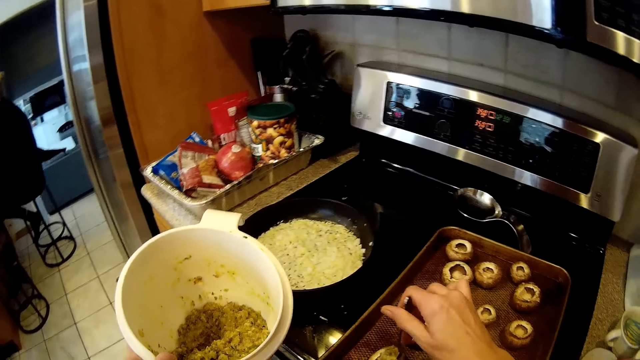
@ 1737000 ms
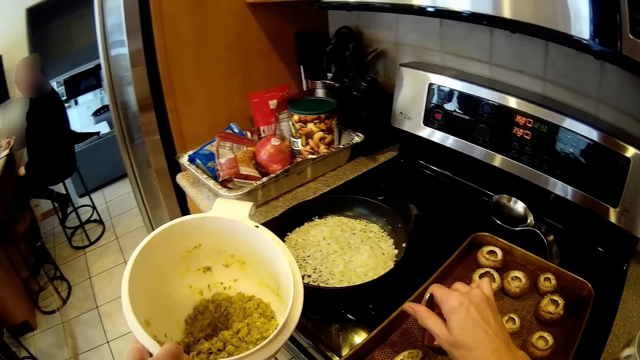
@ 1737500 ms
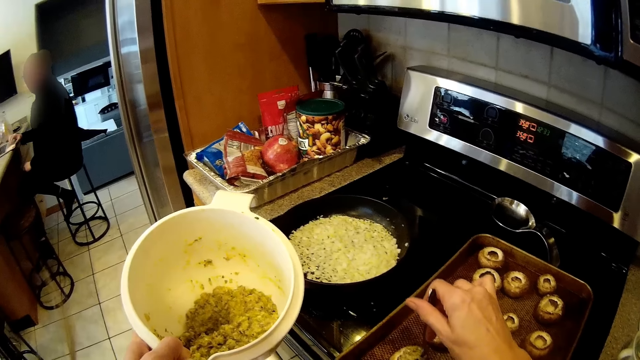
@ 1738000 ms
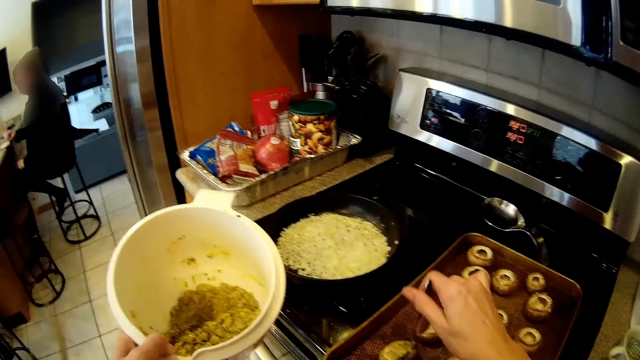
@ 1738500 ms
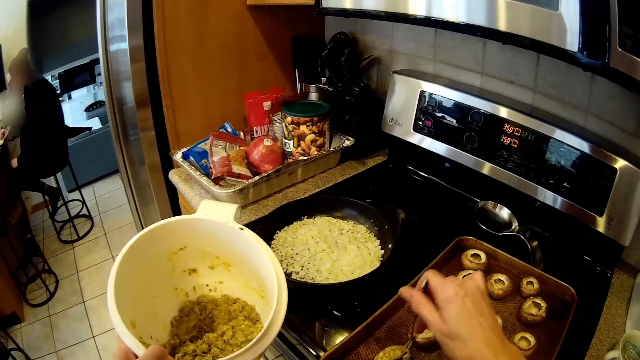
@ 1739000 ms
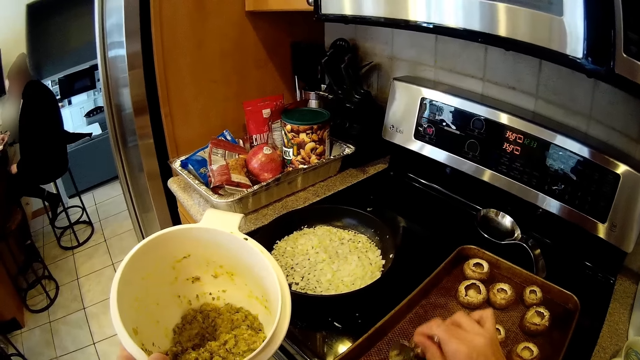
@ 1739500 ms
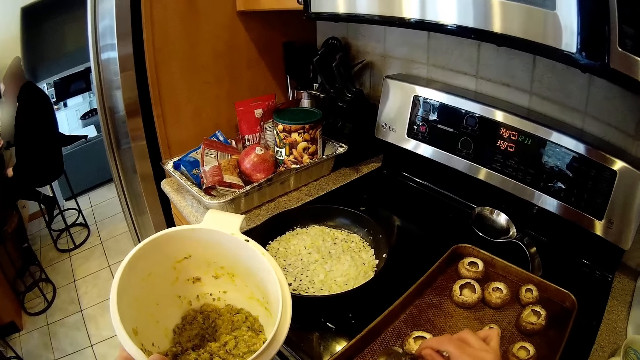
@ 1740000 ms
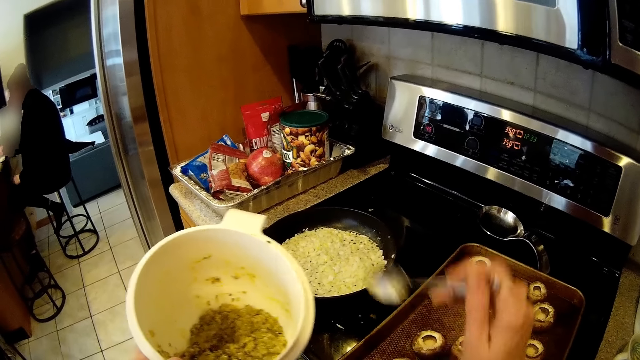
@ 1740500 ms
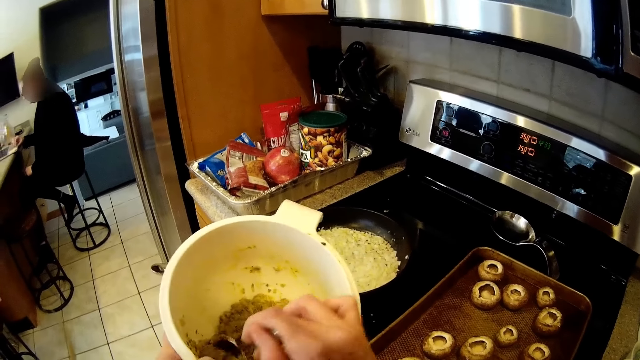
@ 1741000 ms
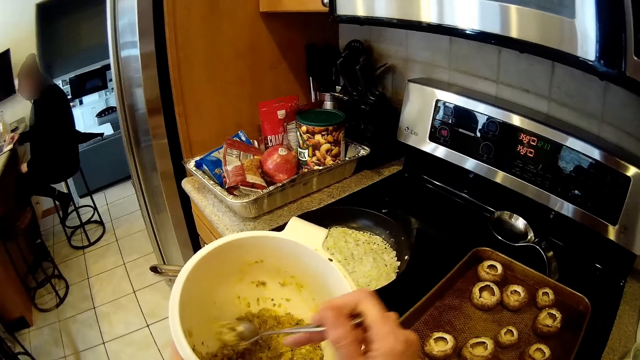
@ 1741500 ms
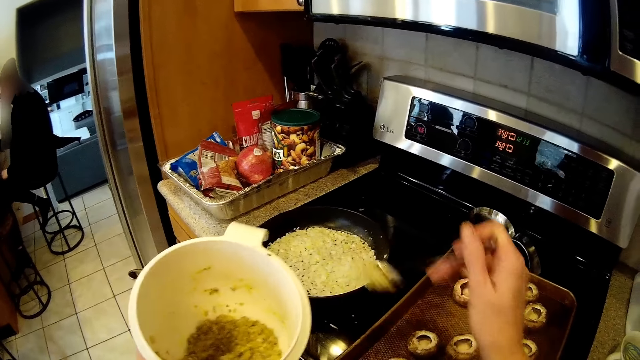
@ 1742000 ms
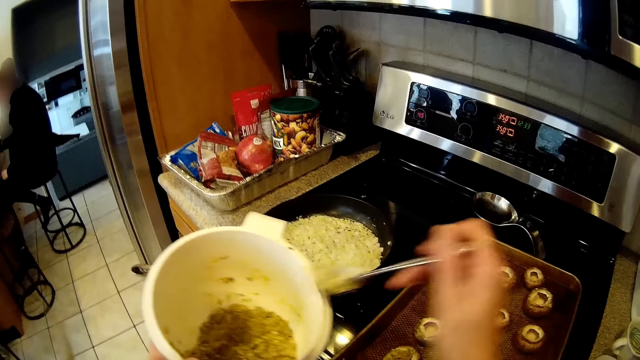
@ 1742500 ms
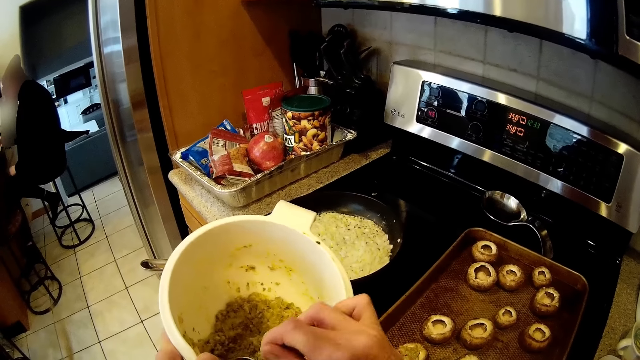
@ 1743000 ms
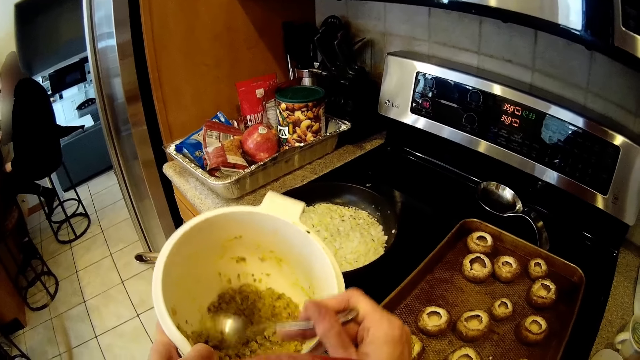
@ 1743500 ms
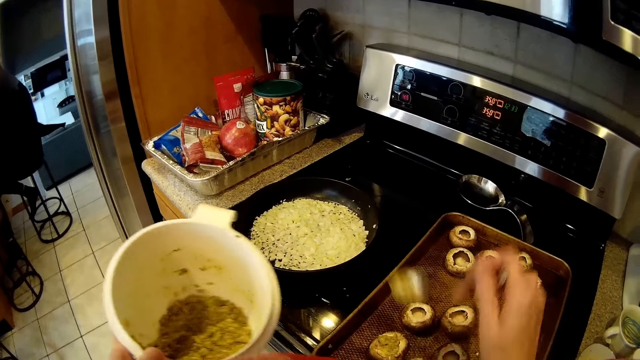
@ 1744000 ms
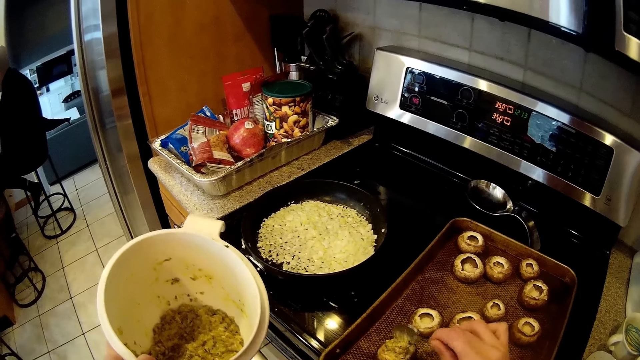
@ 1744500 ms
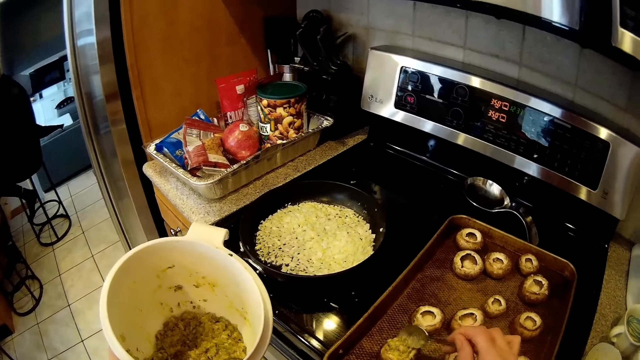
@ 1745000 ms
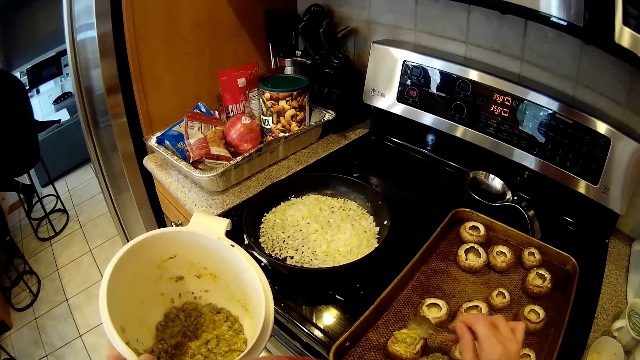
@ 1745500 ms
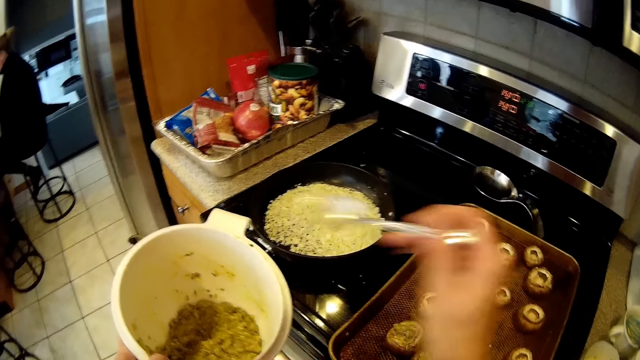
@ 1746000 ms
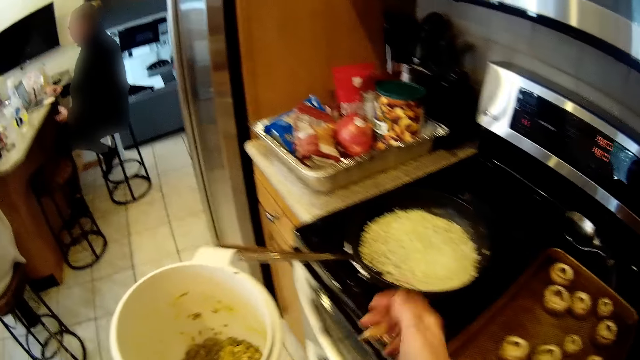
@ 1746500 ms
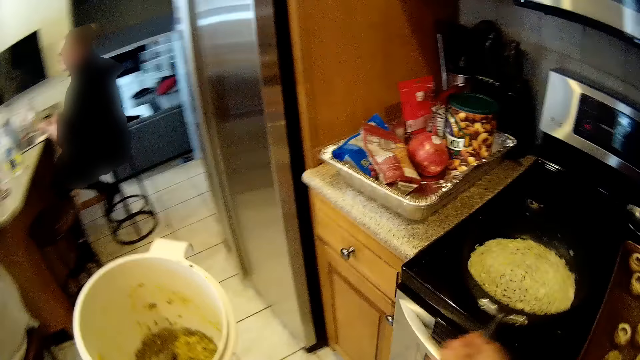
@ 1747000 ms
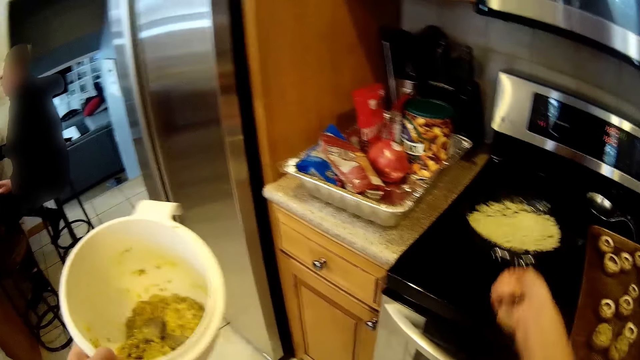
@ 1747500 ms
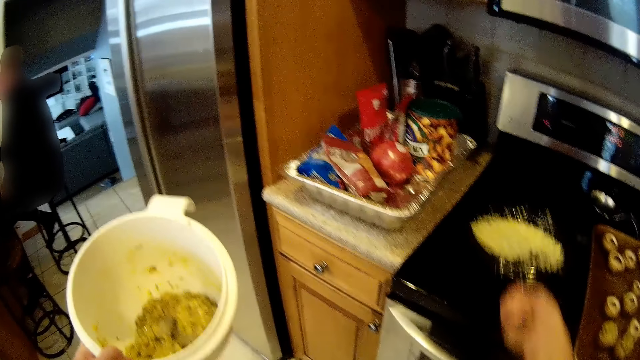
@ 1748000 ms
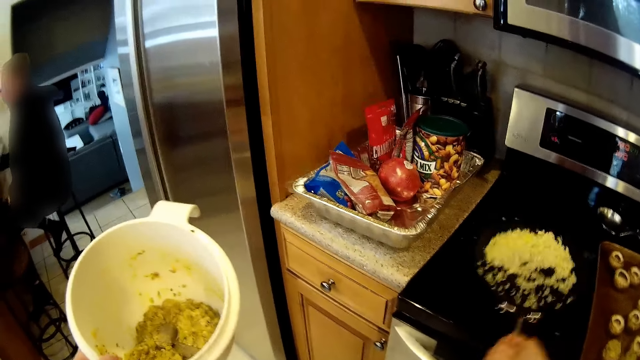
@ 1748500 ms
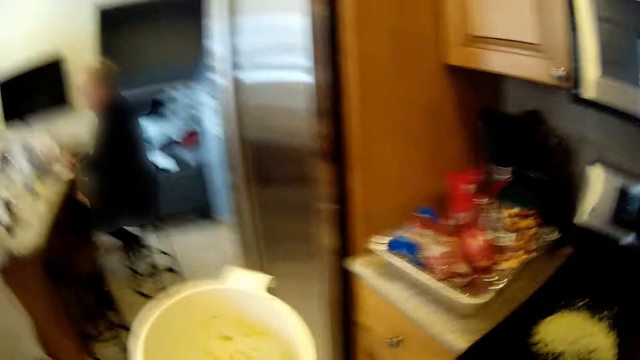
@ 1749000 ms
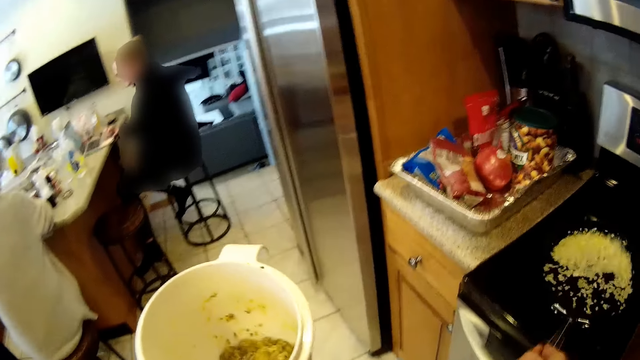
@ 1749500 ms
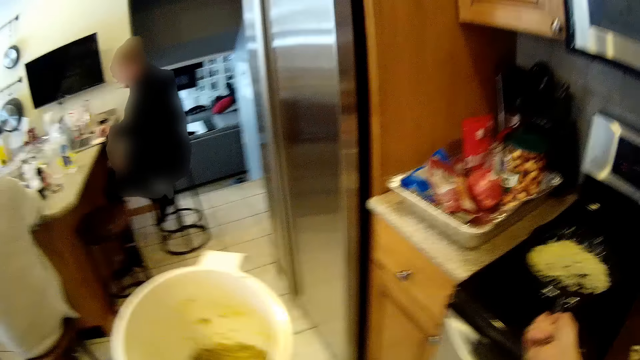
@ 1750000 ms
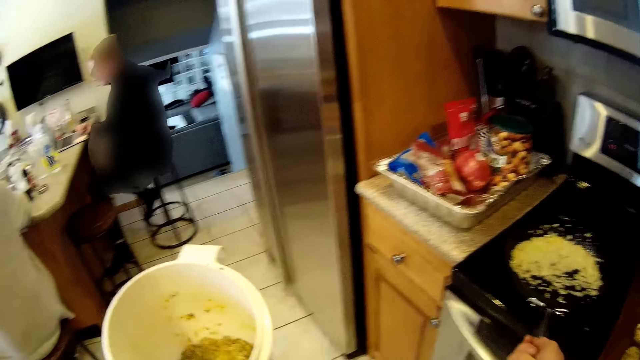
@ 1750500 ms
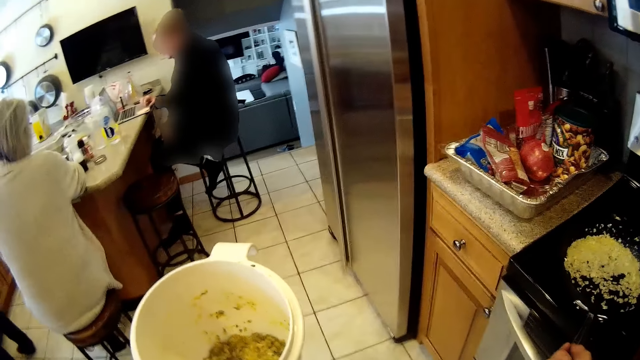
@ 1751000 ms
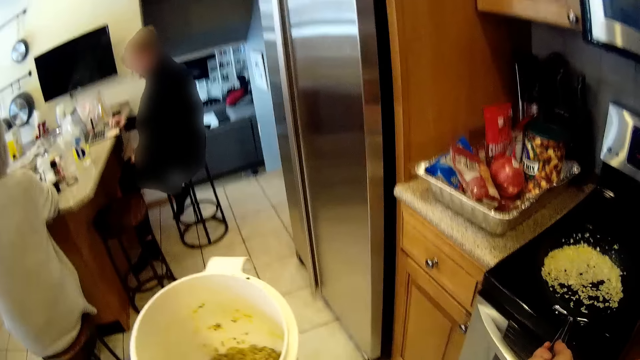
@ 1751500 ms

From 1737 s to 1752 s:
The camera wearer places the batter into another open dough on the pan on the table. She scoops from the batter in the bowl with the spoon in her right hand. She scoops again. She places the batter on the dough on the pan. She places the spoon in her right hand into the bowl in her left hand. She shakes the frying pan on the cooker with her right hand. She mixes the food in the pan.

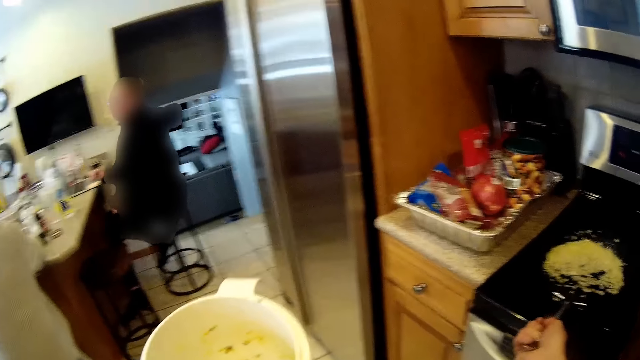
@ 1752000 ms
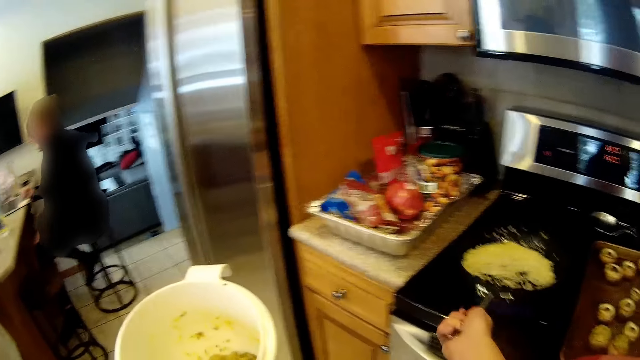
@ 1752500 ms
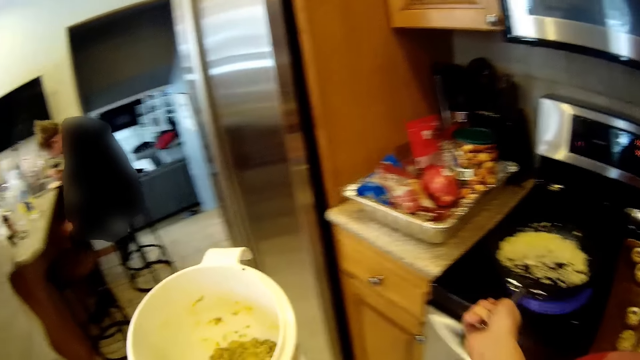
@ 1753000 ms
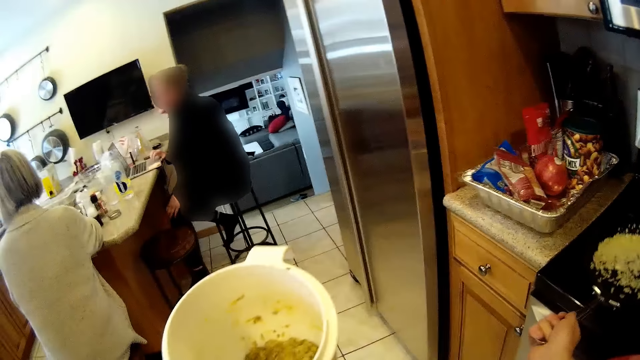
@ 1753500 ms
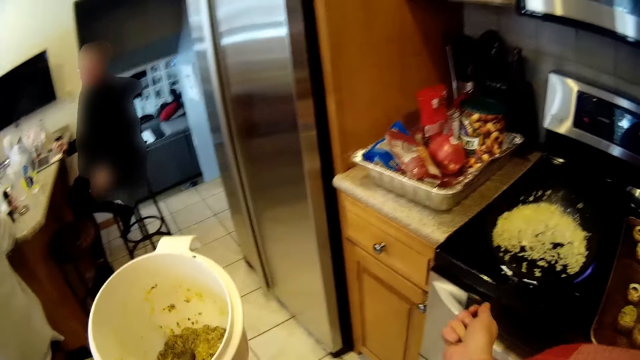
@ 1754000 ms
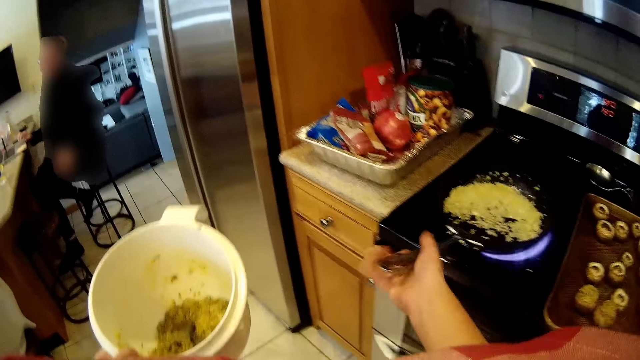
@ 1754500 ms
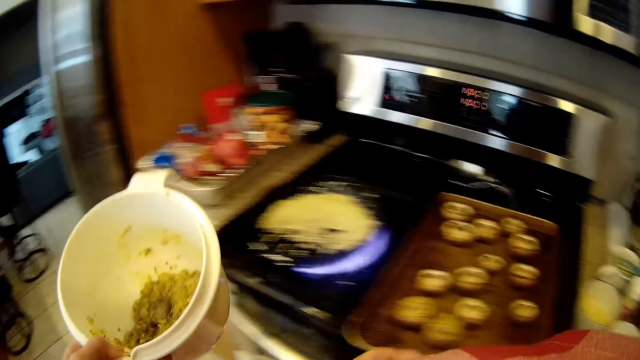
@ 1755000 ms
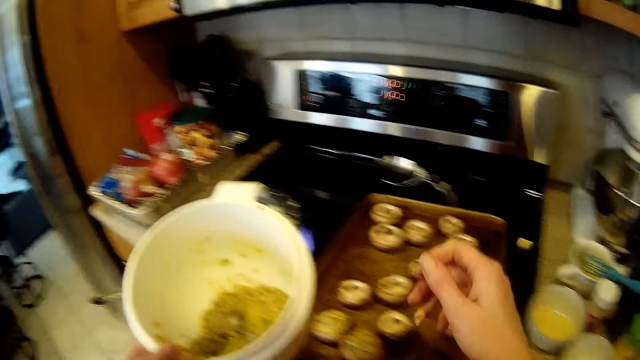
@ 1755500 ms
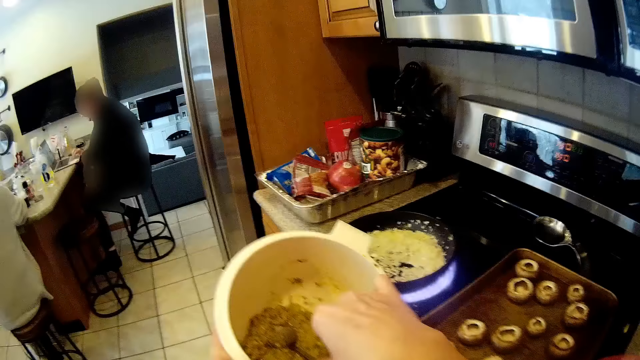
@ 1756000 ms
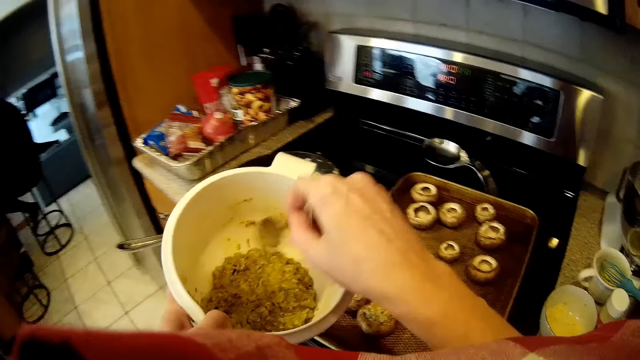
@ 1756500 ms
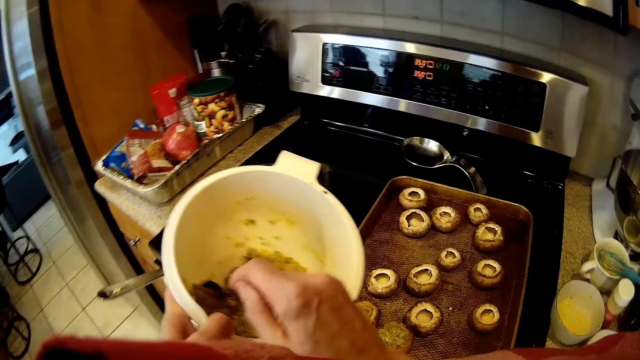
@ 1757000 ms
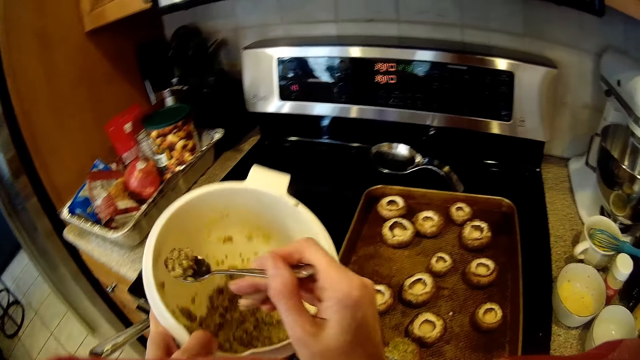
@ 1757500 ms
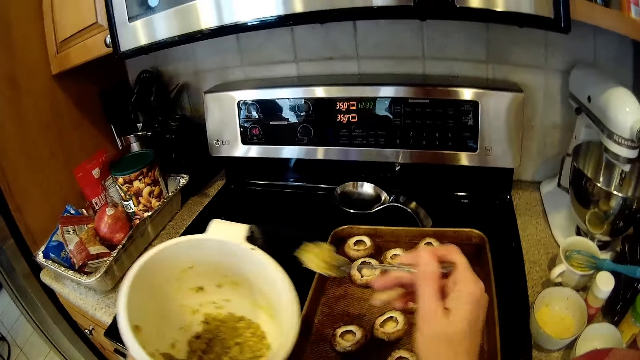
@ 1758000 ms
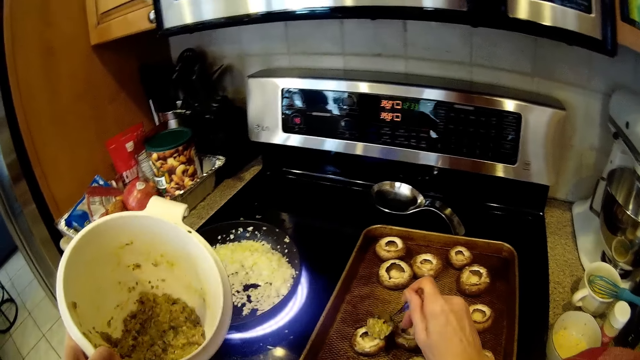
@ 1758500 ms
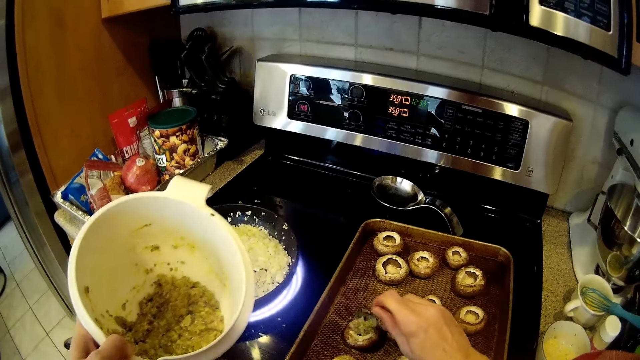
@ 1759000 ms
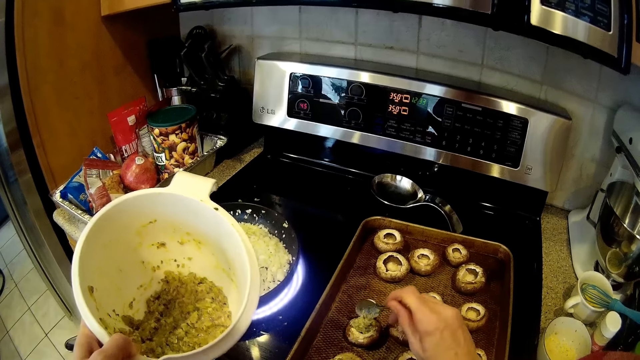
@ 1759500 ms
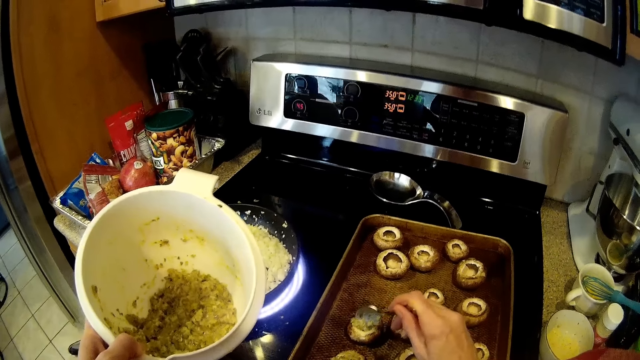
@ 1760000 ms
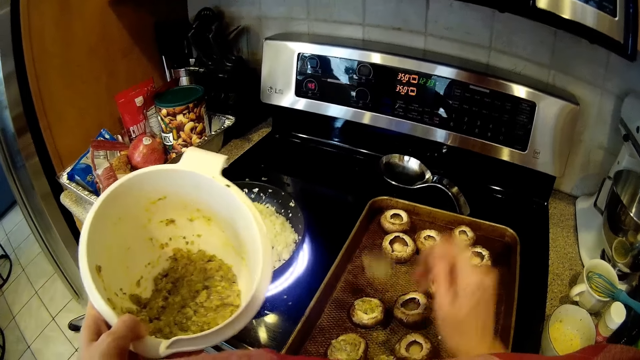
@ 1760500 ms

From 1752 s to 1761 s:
The camera wearer scoops from the batter in the bowl with the spoon in her right hand. She places the batter into an open dough on the pan on the table.
